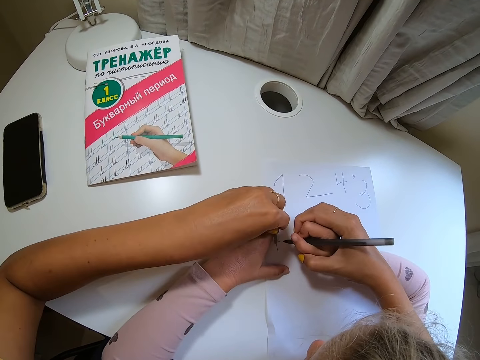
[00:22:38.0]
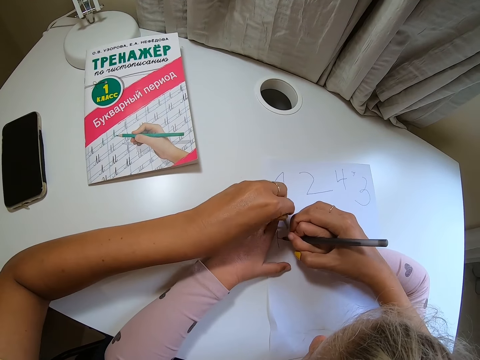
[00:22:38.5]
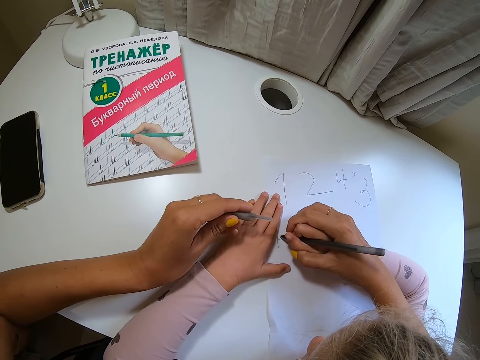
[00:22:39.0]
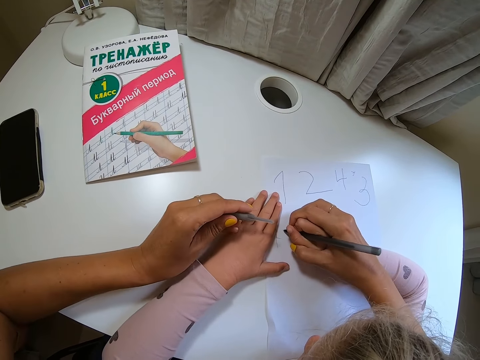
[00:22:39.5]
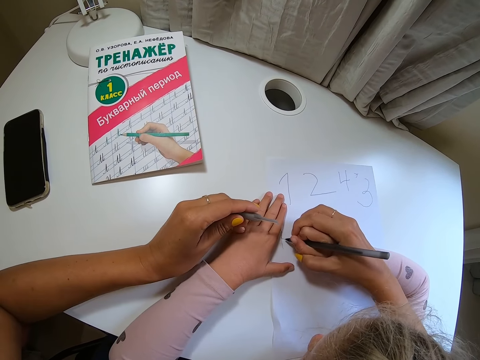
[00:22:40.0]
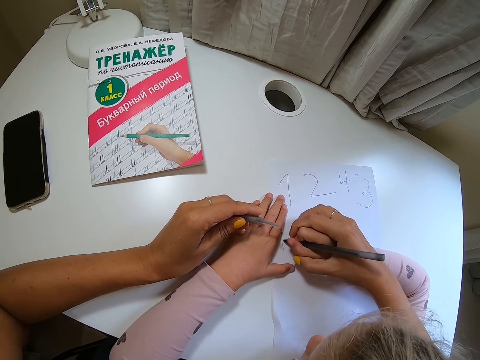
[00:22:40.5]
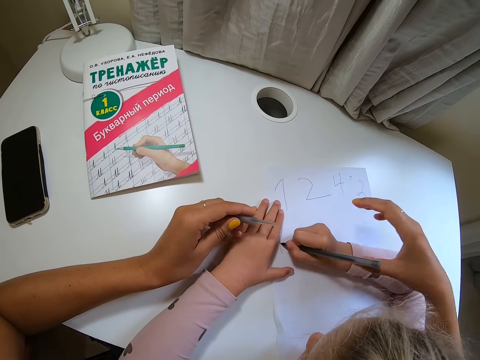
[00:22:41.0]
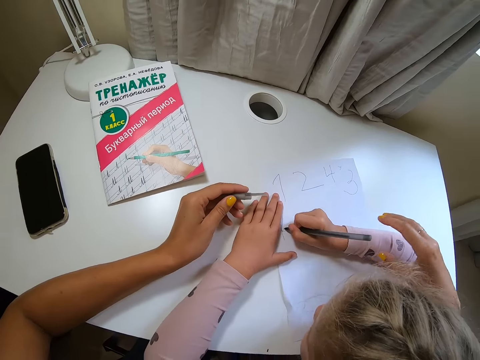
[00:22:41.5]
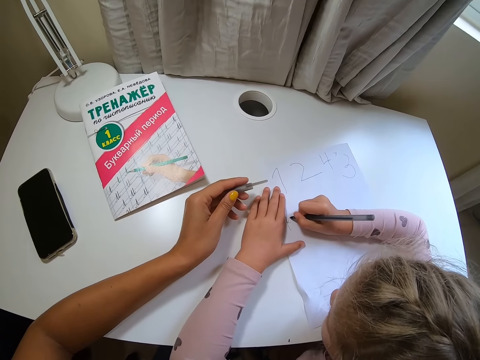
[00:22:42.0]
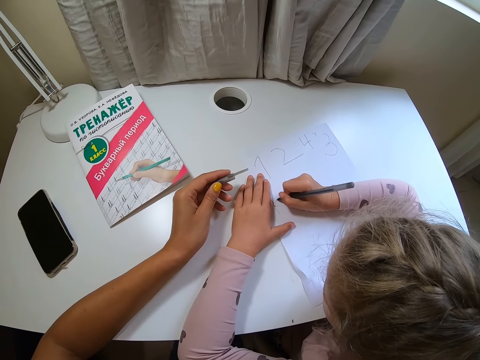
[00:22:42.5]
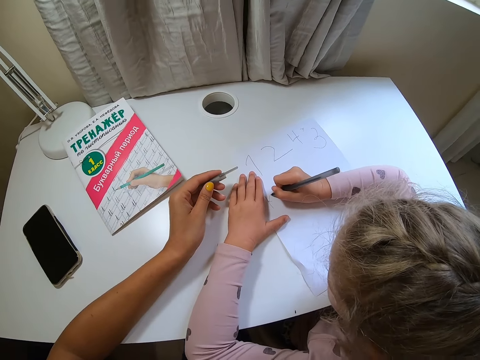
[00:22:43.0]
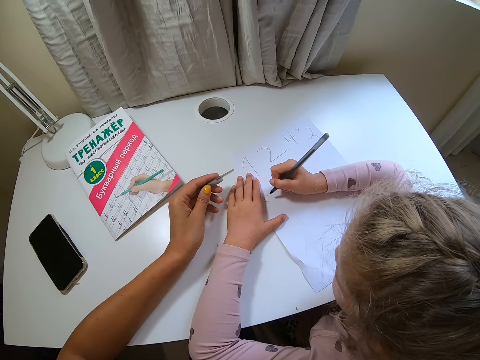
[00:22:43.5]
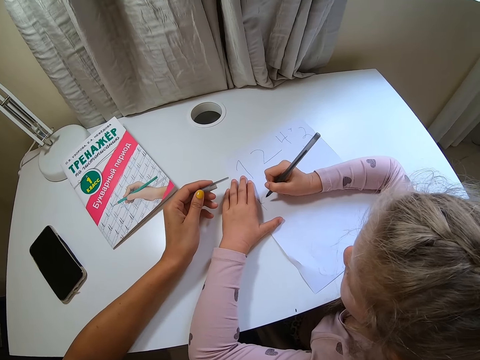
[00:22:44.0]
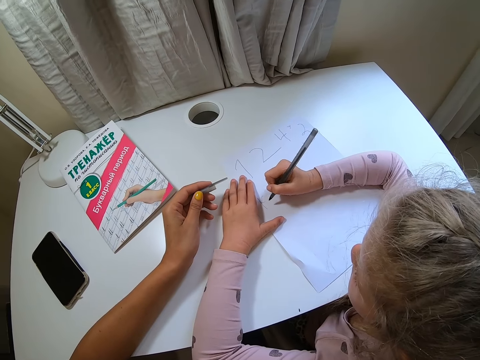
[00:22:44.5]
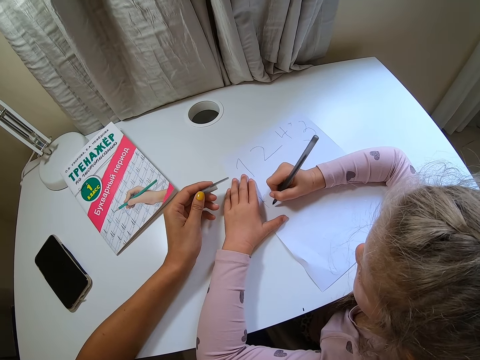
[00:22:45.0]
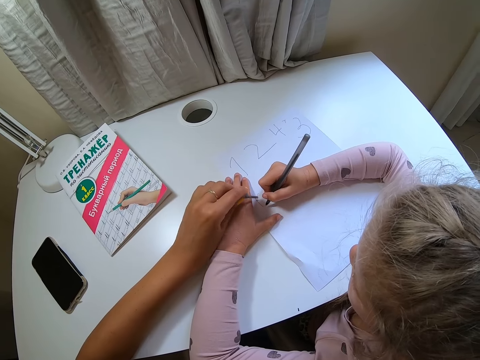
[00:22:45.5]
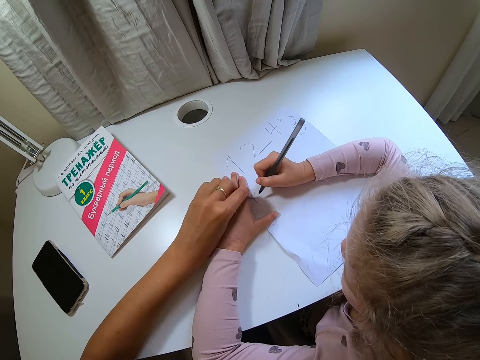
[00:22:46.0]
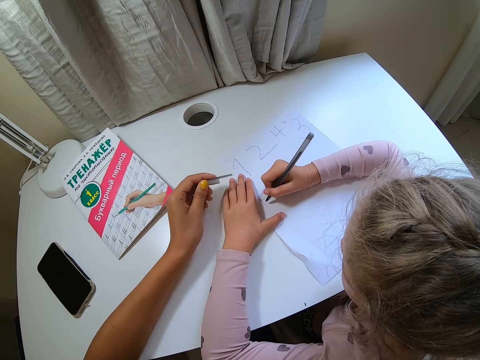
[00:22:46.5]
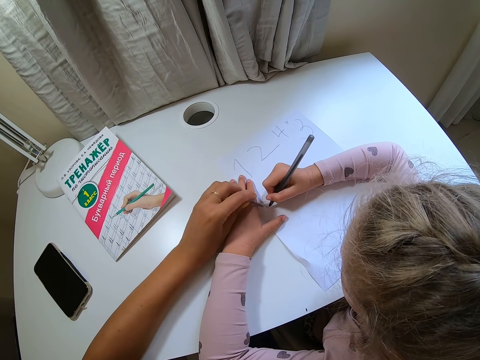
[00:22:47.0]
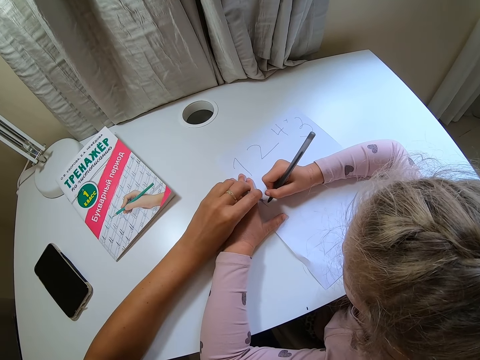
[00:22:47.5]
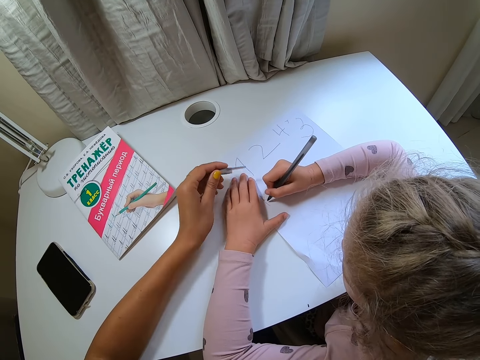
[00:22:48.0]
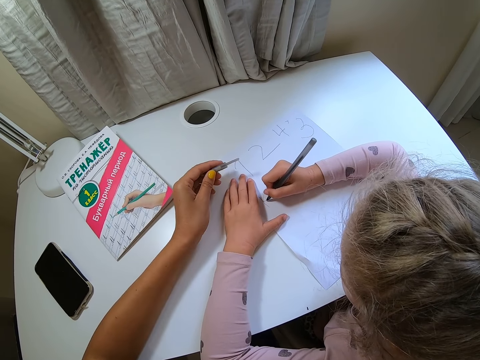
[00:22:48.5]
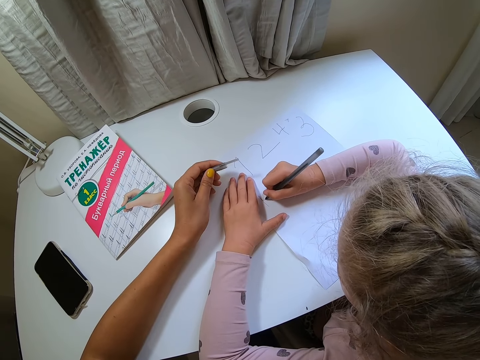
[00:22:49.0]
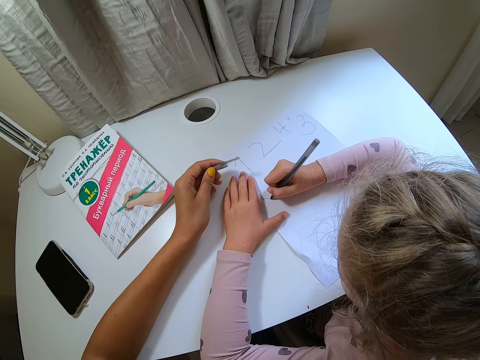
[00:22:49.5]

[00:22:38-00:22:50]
The camera wearer points at the paper. They move their hand away. They point at the paper. They point at the paper again.

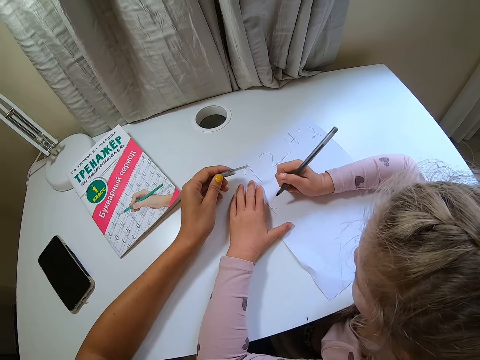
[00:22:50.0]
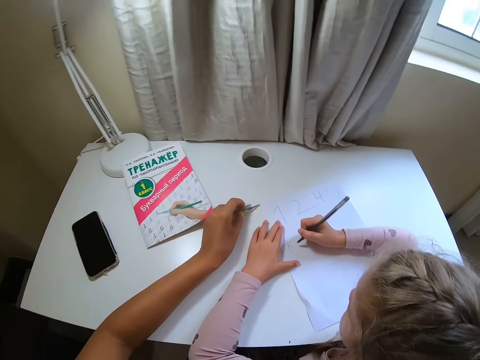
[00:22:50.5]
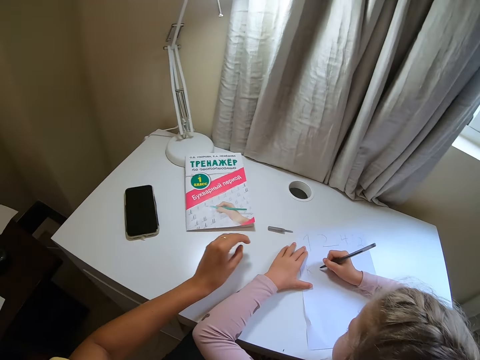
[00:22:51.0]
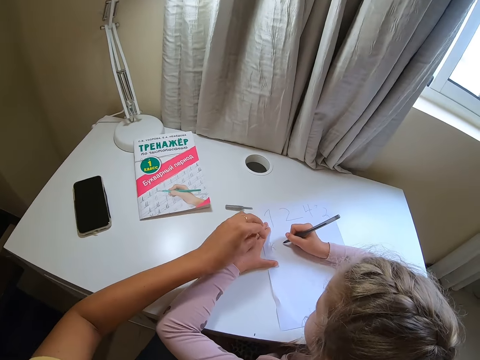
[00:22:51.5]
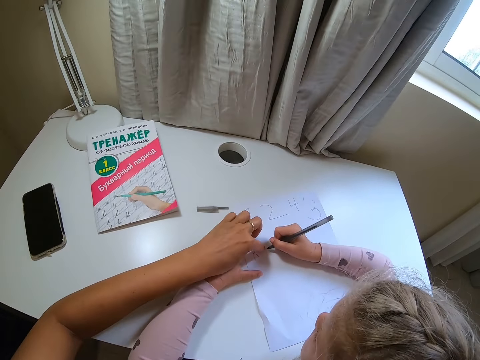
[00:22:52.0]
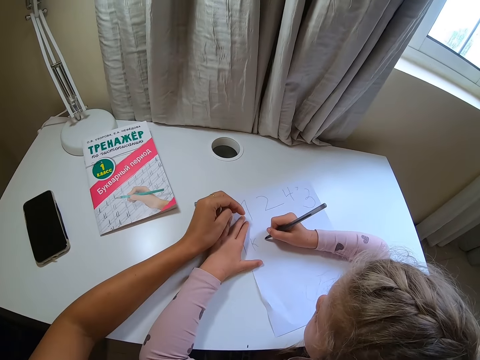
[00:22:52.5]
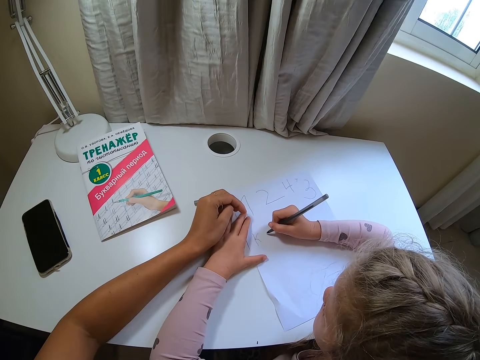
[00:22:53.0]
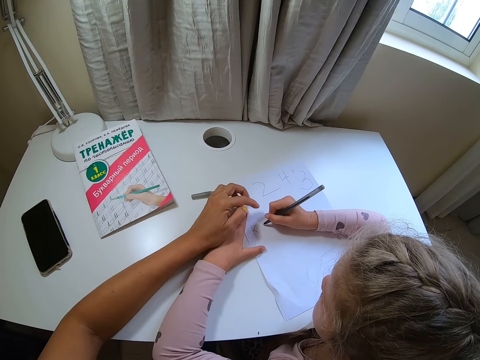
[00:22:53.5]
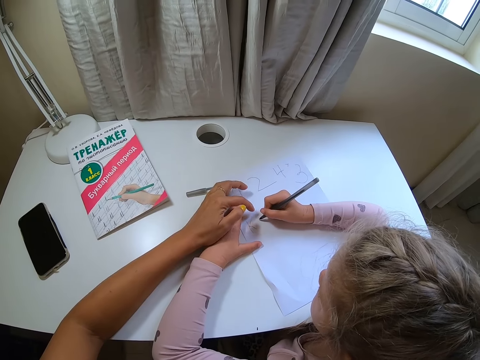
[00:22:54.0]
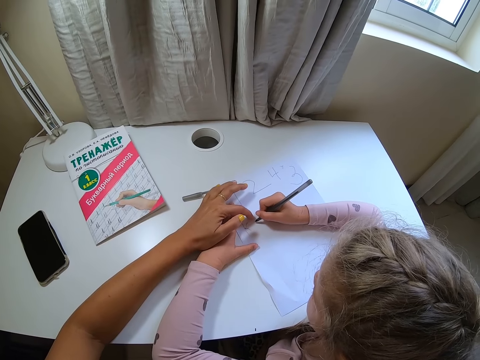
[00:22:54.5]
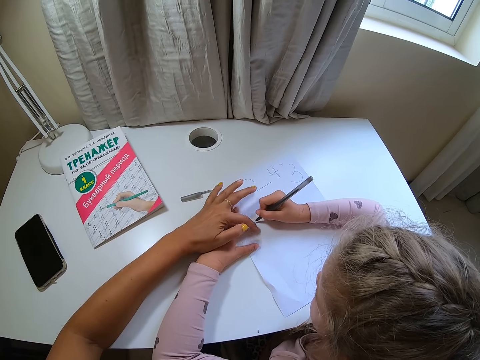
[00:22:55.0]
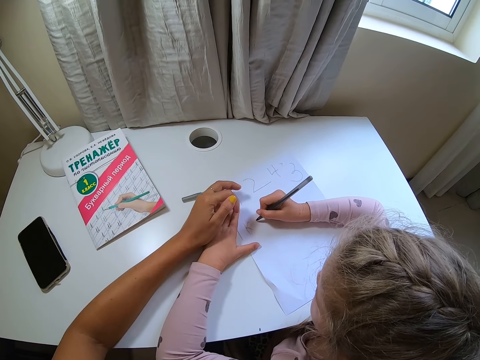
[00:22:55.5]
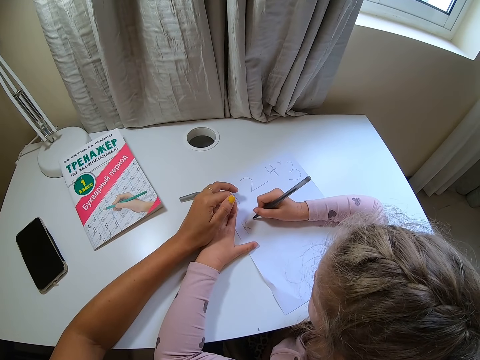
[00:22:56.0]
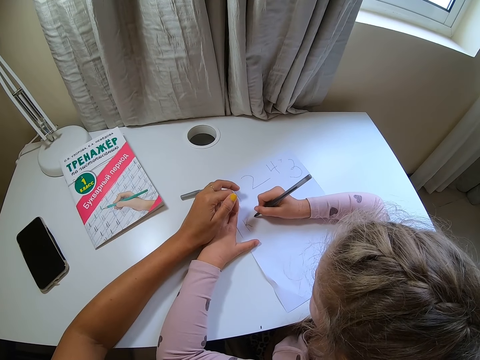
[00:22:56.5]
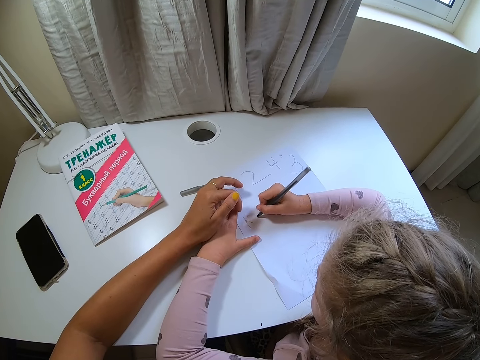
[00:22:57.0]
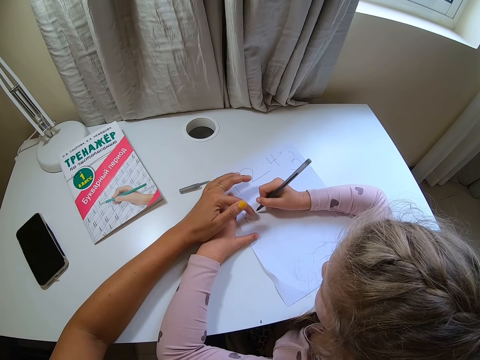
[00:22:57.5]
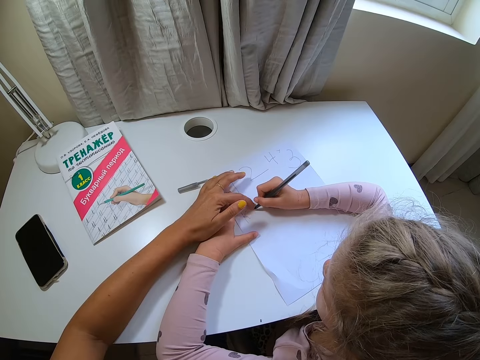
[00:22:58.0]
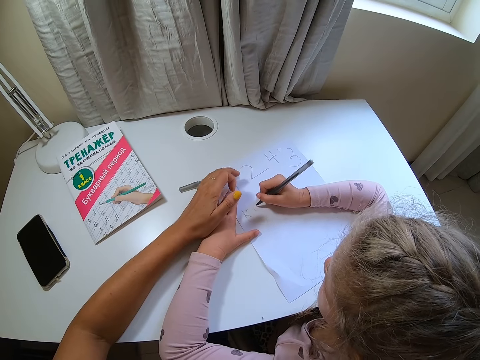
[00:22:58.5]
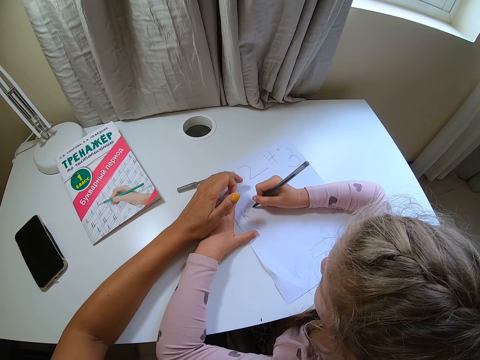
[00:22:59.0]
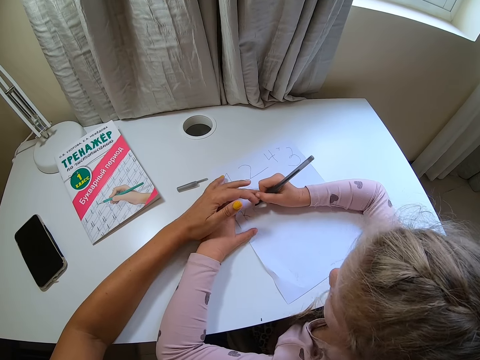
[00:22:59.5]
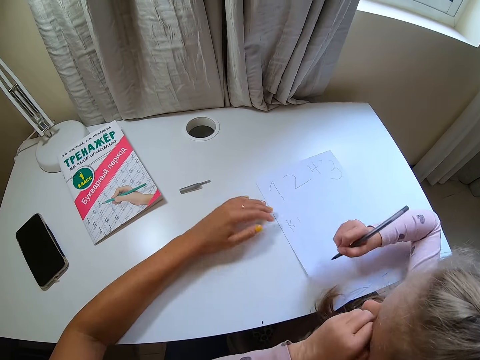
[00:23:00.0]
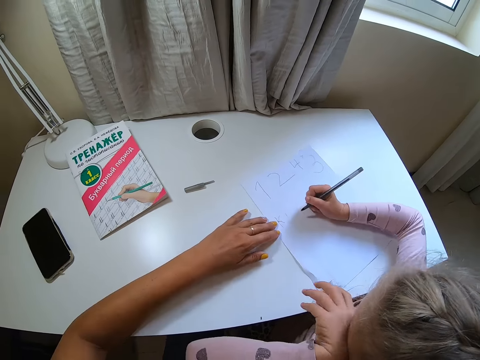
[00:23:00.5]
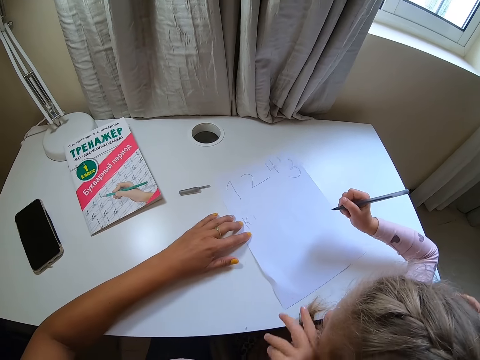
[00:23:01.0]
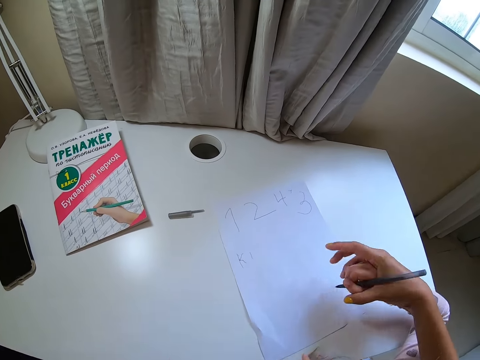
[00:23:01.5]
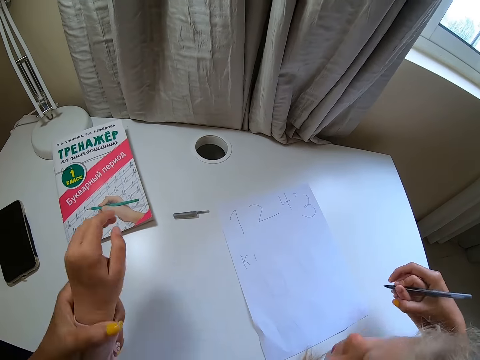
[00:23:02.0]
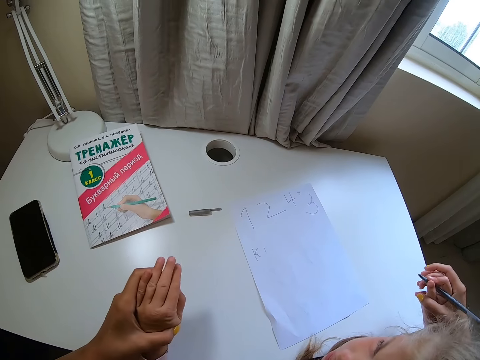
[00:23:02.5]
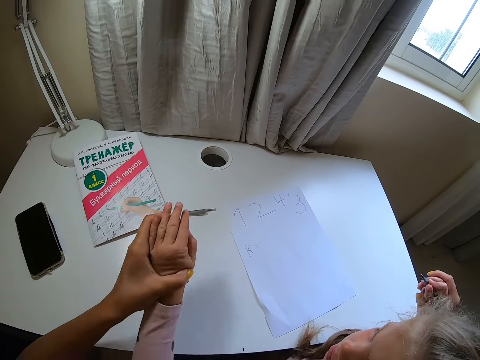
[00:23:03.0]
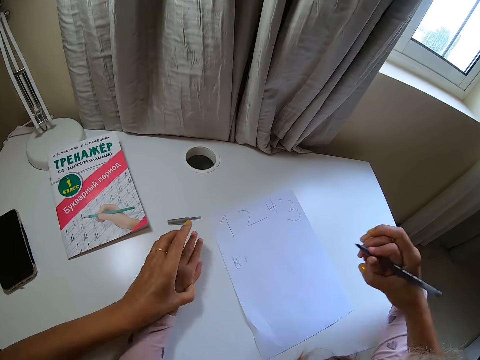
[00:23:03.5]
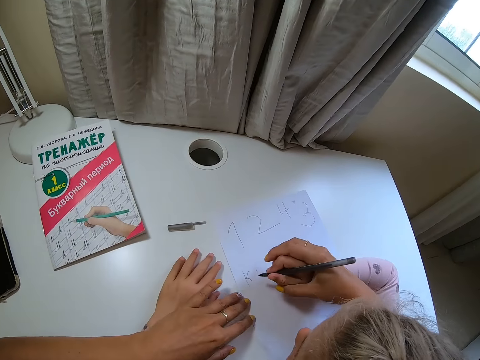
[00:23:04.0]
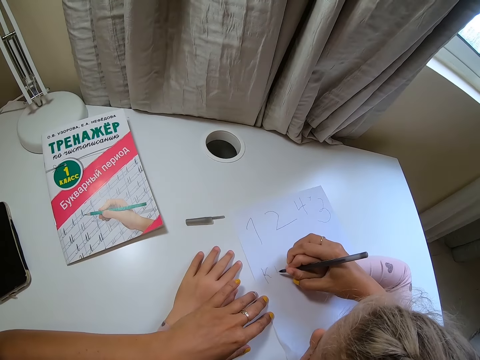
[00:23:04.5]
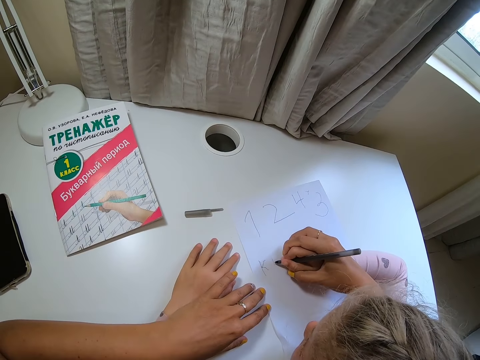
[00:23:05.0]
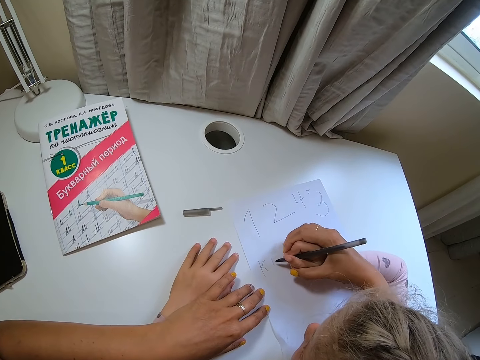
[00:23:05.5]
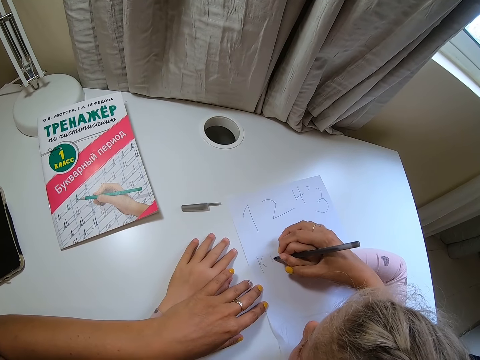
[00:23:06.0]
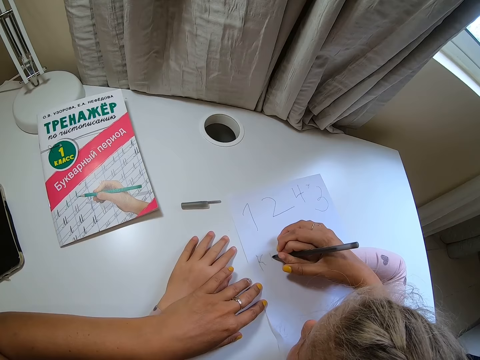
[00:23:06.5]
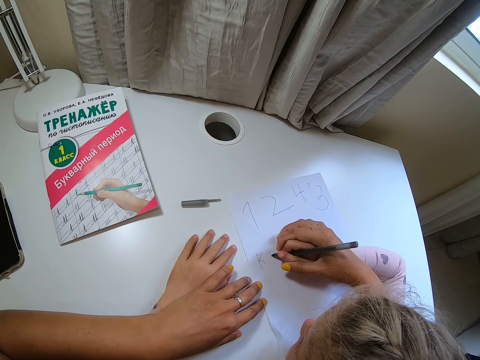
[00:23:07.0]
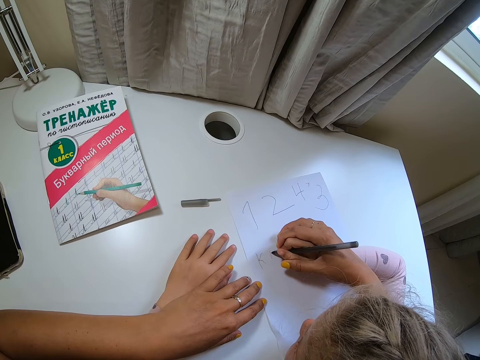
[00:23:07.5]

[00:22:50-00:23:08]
The camera wearer drops a pen cap or clip on a table. They point at the paper. They tap on a book. They point at the paper. They touch the paper. A child moves her hands and blows her nose. The camera wearer moves the paper. The child screams. The camera wearer holds both hands of the child. They rest a hand on the table. They move the hand to the paper. The child writes on the book.
